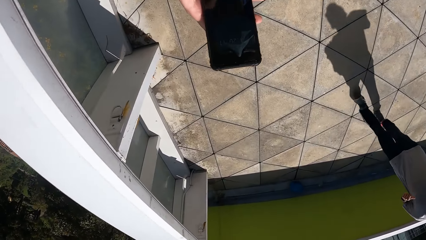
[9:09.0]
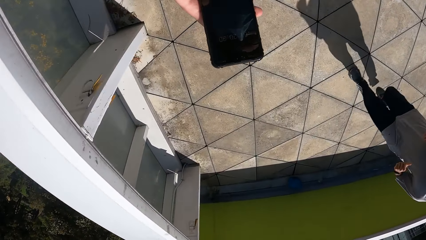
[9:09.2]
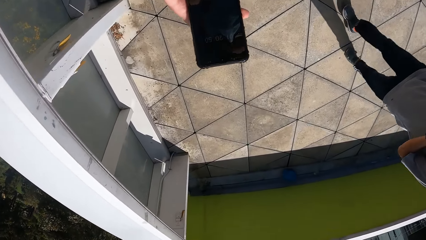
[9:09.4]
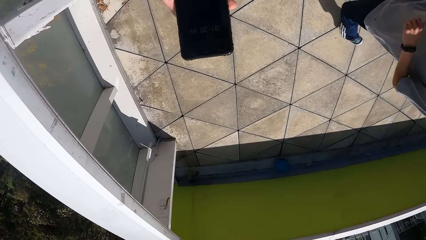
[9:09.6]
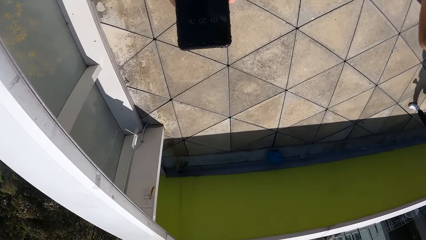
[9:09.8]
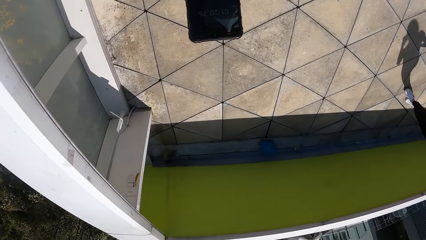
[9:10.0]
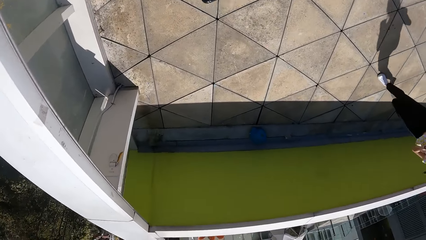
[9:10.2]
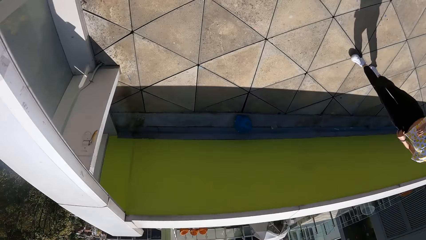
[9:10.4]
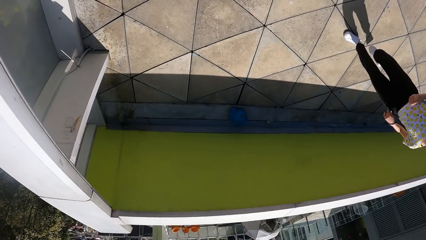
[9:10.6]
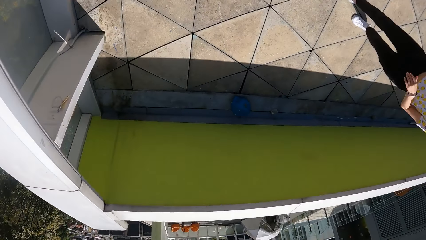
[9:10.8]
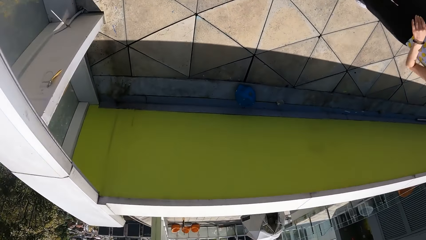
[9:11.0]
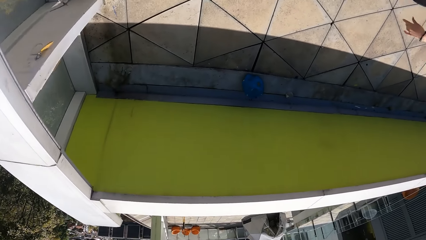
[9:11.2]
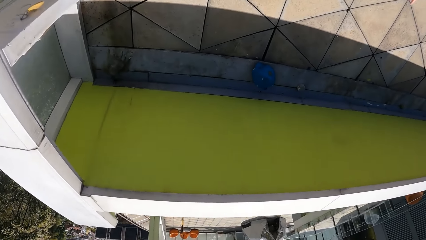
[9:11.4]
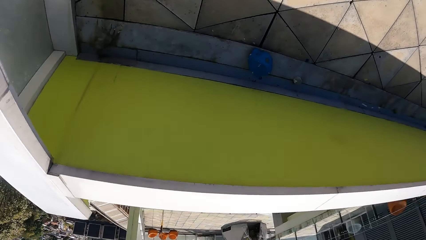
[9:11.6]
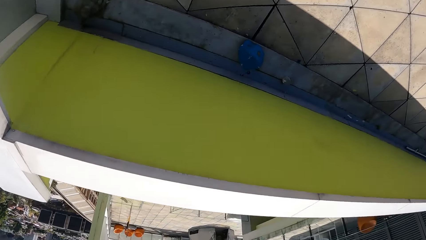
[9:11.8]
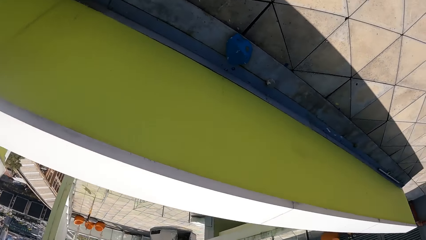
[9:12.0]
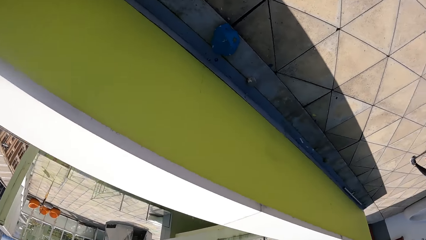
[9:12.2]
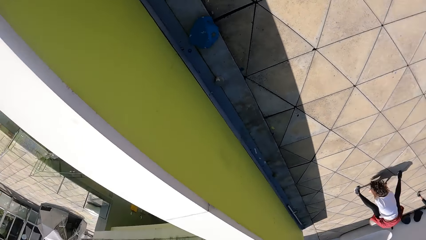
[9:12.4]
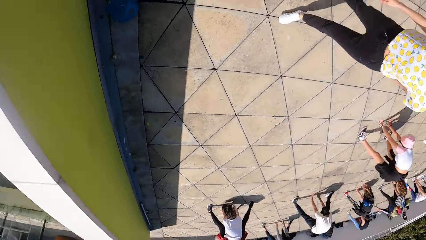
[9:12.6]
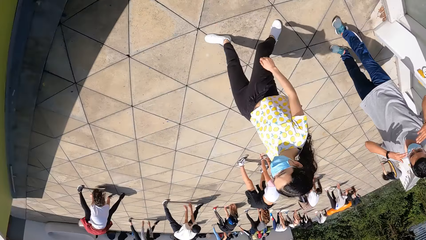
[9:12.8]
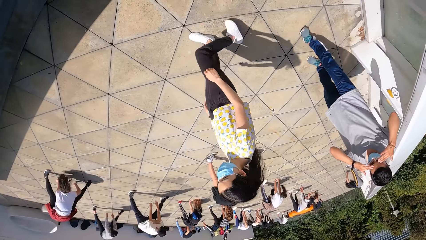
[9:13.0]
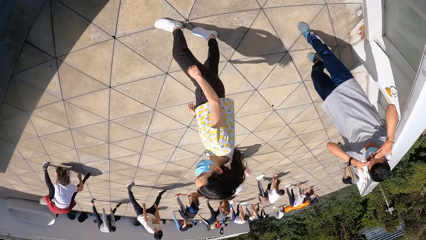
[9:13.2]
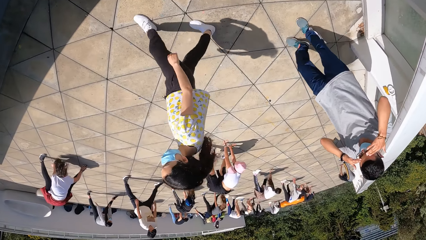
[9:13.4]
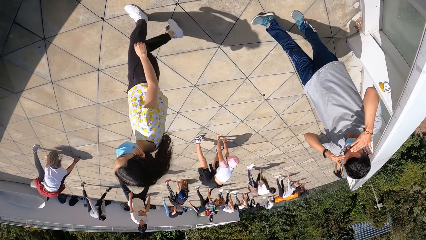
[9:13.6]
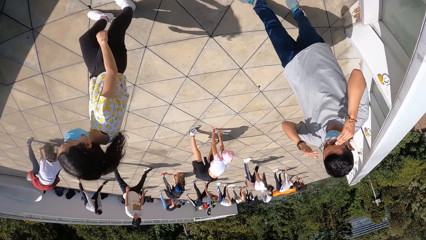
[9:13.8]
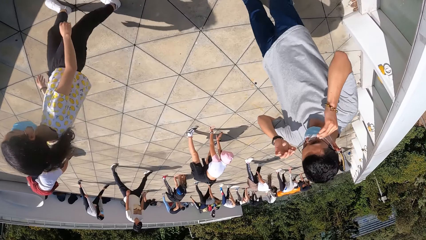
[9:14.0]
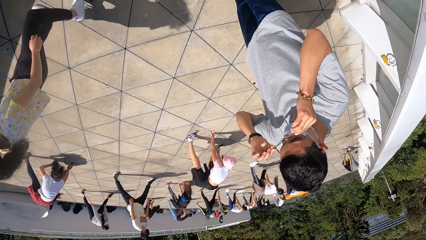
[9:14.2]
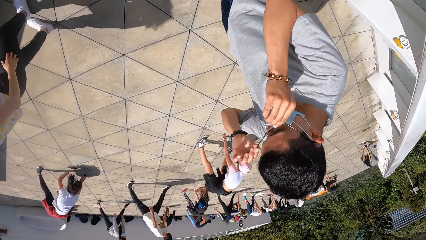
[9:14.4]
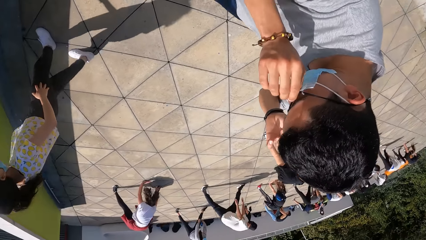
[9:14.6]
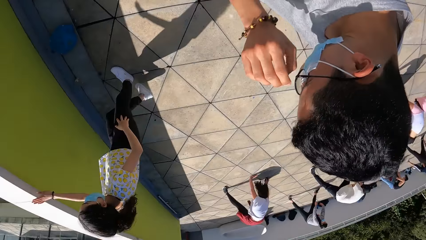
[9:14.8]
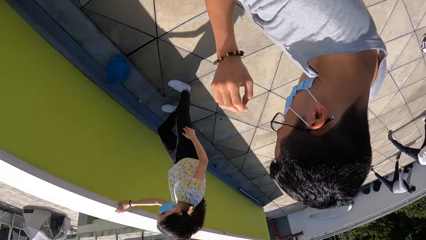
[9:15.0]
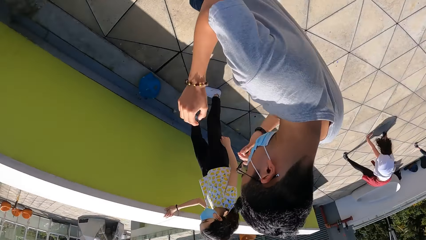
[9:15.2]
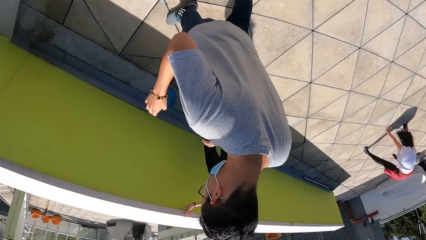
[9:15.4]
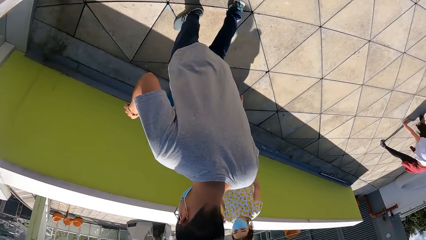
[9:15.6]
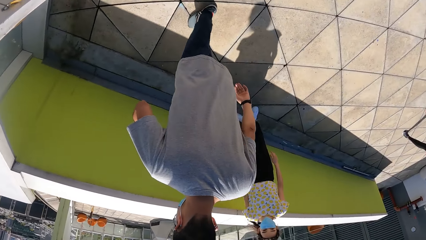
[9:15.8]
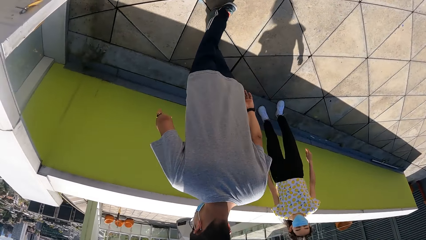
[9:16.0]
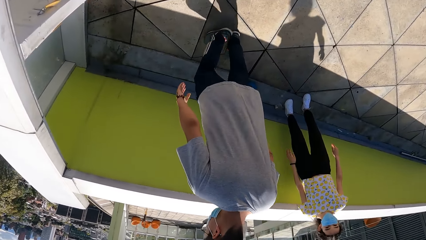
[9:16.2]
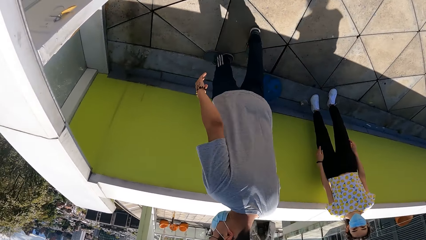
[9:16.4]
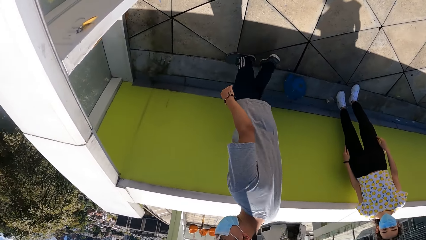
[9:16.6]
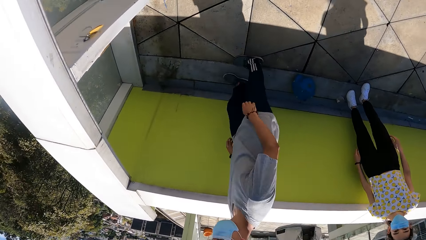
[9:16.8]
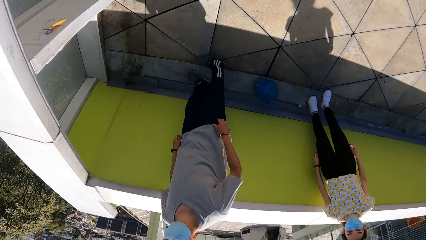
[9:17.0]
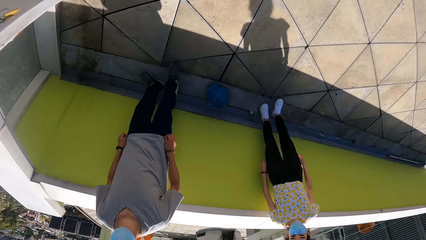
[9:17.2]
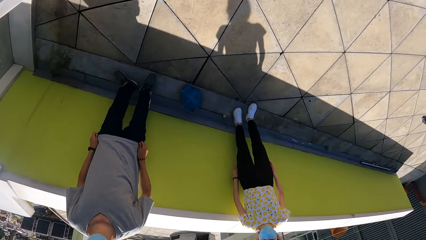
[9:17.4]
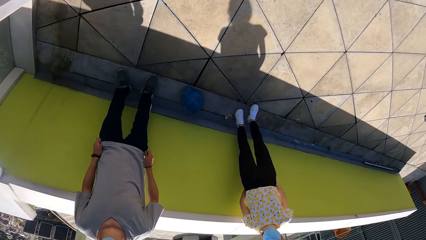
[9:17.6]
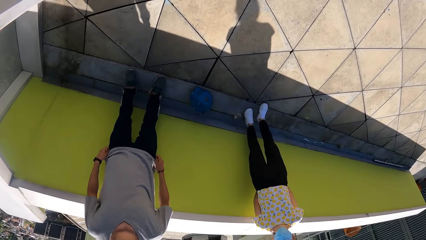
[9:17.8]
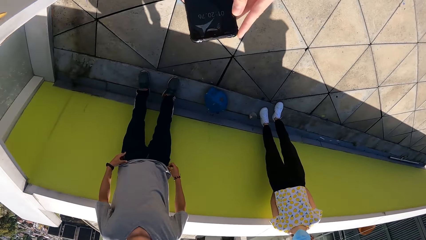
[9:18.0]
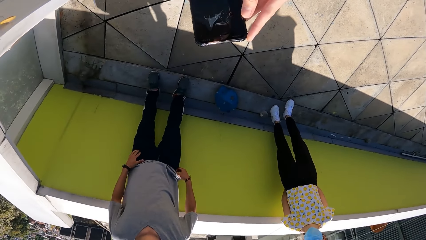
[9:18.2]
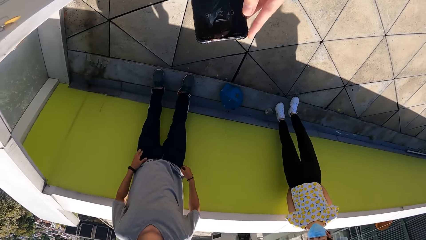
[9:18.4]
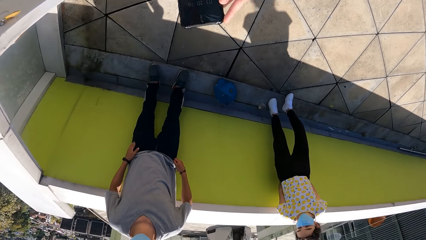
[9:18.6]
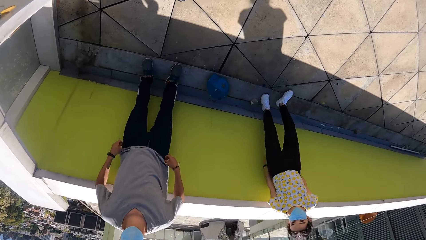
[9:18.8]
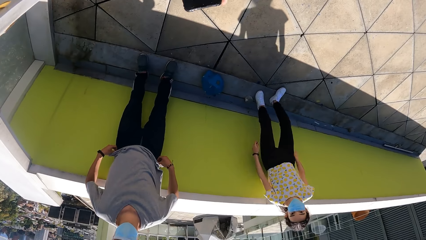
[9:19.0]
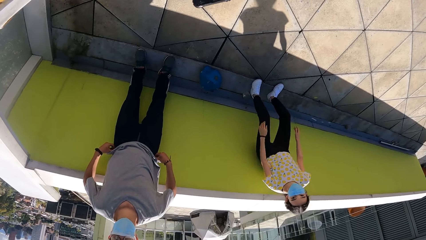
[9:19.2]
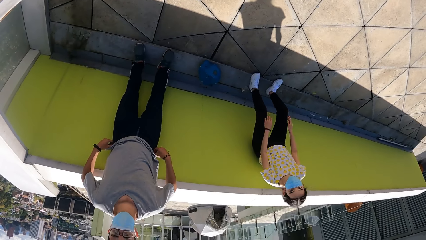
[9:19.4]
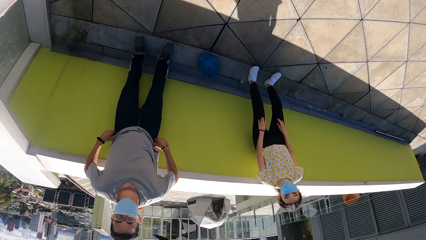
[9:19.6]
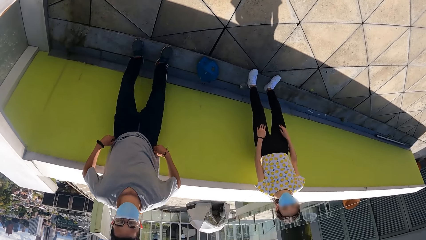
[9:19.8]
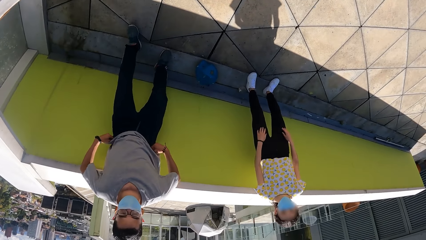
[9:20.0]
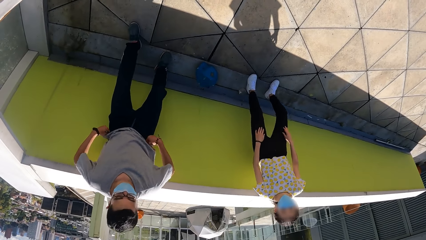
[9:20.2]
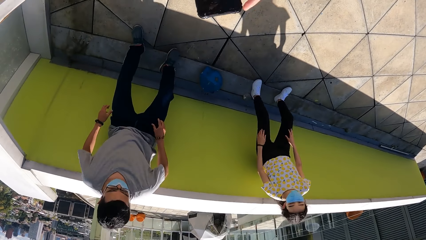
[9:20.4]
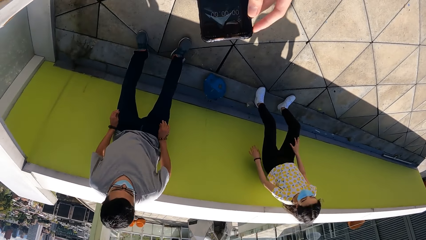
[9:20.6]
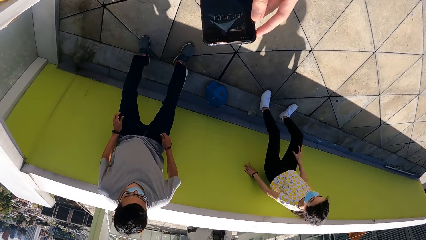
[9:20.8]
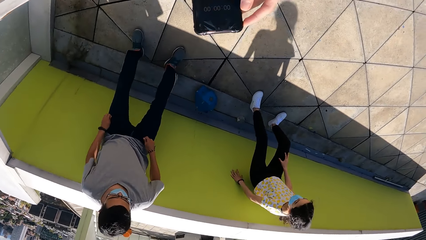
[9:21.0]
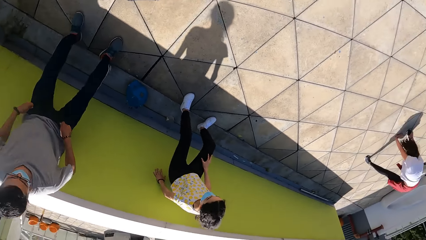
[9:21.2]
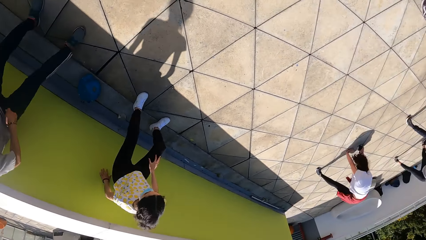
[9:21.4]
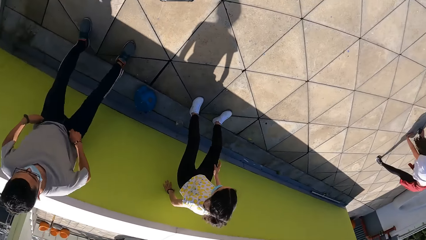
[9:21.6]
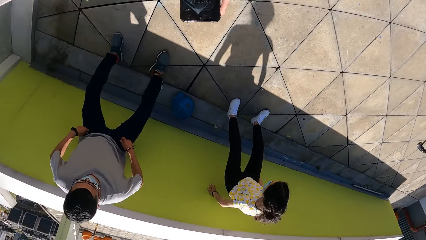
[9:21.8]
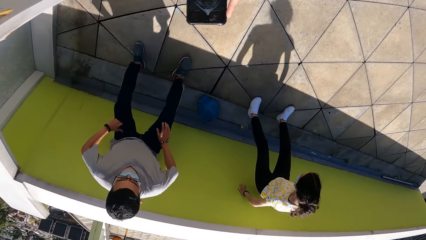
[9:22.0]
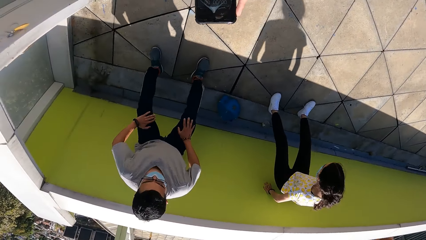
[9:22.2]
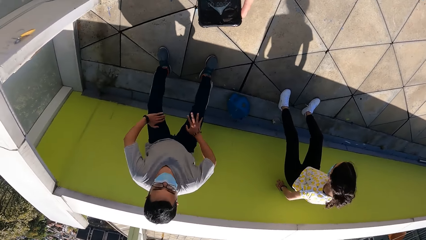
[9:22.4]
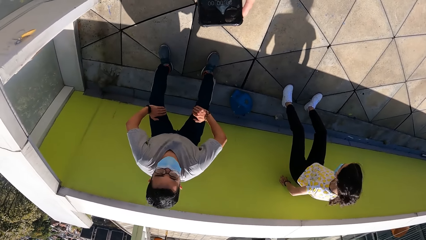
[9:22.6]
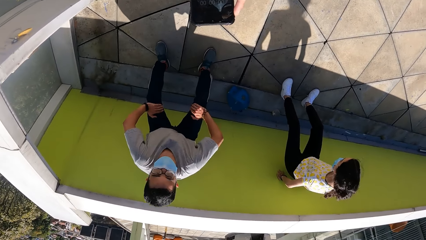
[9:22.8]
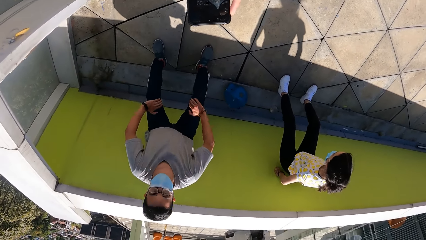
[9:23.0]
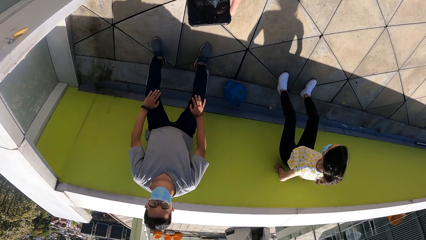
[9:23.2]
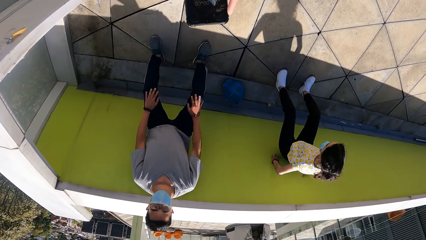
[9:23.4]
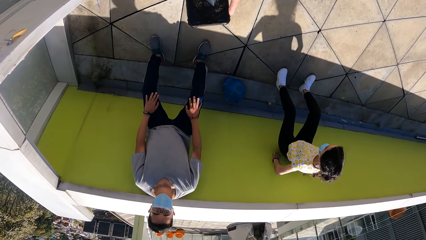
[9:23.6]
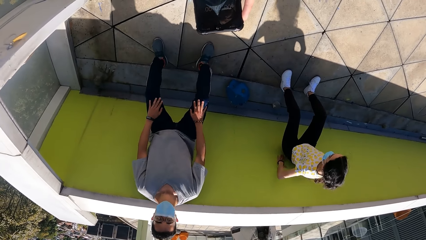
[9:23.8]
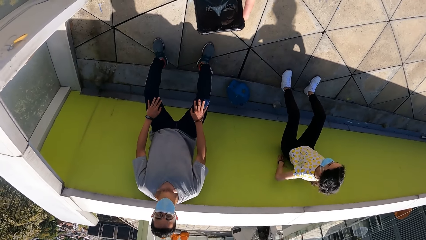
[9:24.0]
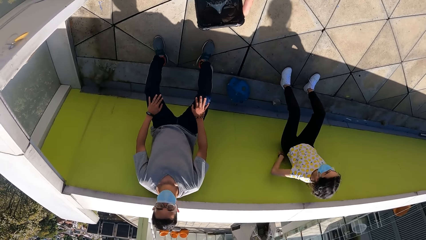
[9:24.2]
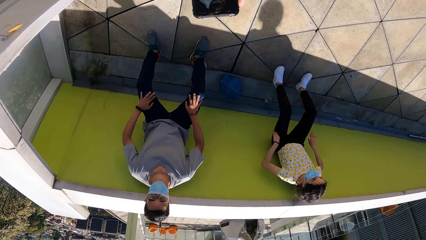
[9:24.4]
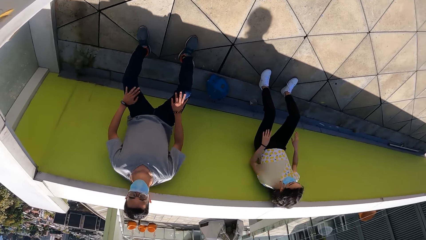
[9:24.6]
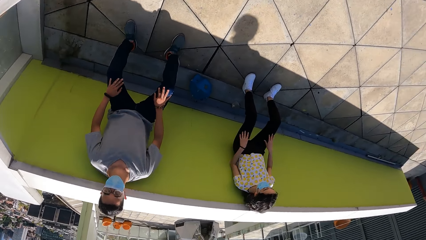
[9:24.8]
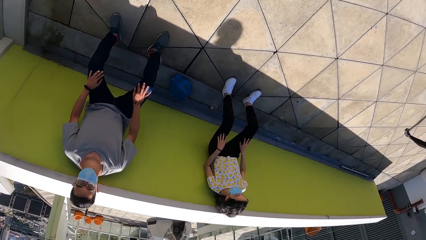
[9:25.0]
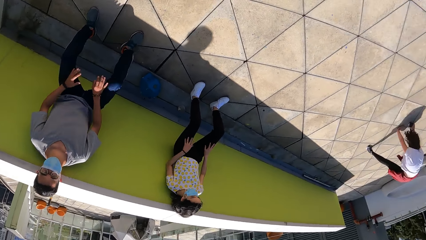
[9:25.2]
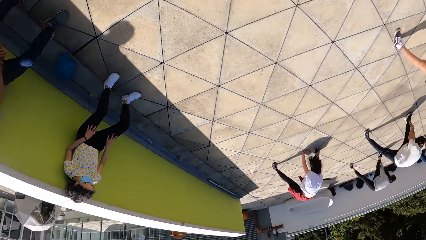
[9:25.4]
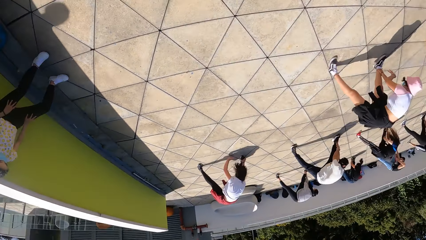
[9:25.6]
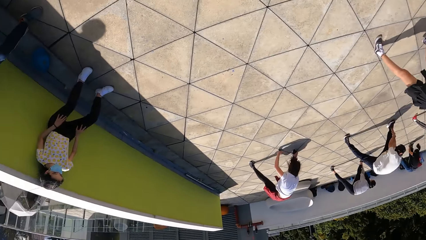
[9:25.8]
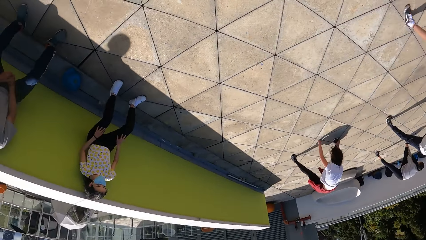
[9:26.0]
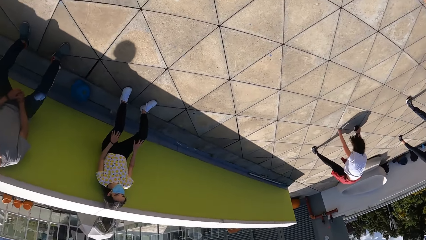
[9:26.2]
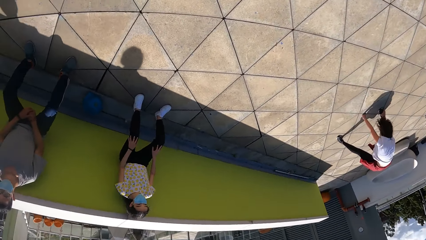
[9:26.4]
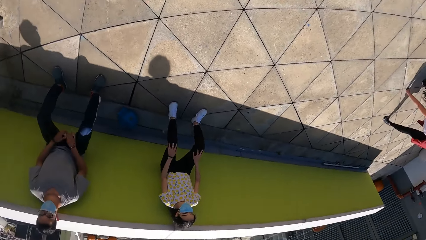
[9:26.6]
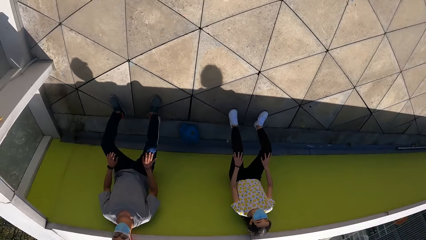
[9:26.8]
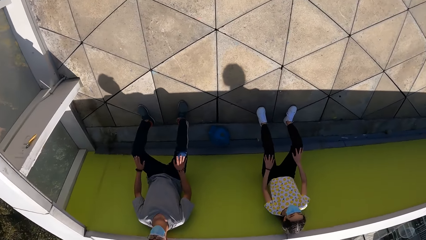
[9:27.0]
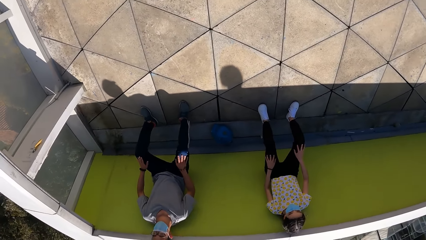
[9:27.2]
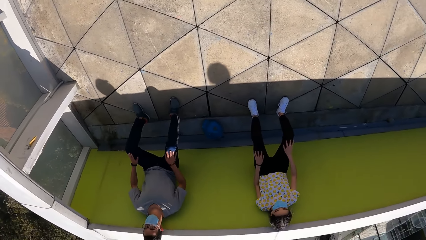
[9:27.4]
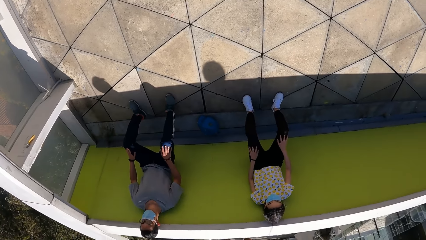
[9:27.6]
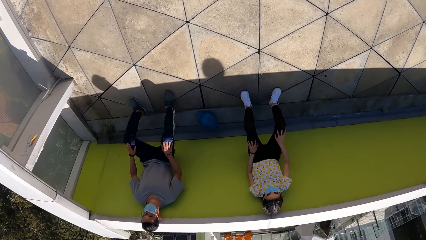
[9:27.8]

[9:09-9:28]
The camera wearer uses the phone. He looks around. A man and a woman walk towards a wall in the open space. The camera wearer holds the phone with his left hand. He scrolls on the cellphone. Another woman exercises with her body. The camera wearer stares at the people doing workout. Another man exercises with his body. The camera wearer scrolls on the cellphone. He stares at the people doing workout.
